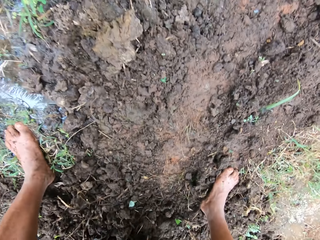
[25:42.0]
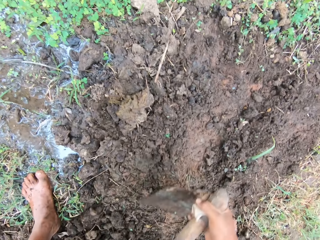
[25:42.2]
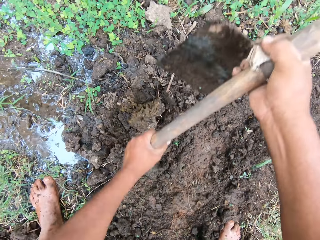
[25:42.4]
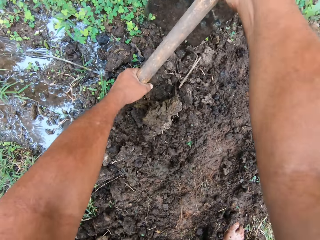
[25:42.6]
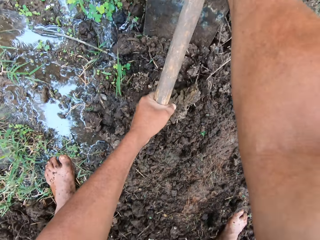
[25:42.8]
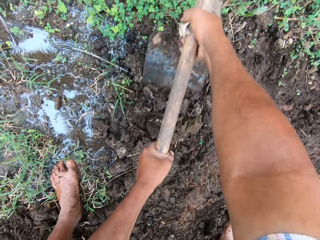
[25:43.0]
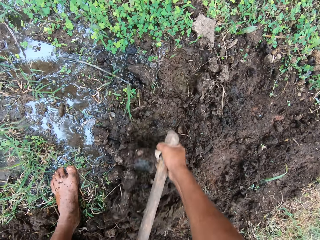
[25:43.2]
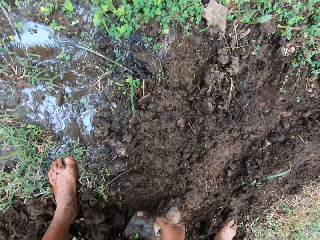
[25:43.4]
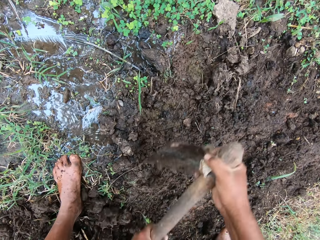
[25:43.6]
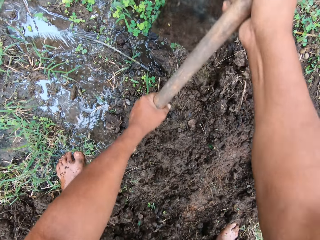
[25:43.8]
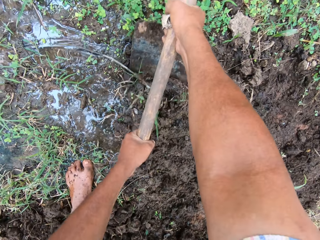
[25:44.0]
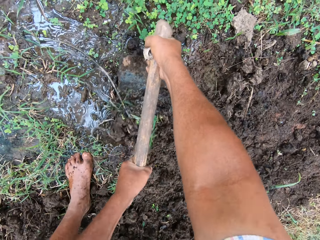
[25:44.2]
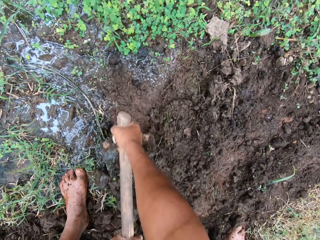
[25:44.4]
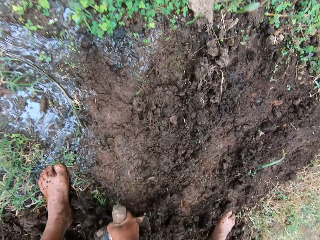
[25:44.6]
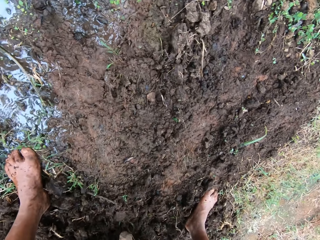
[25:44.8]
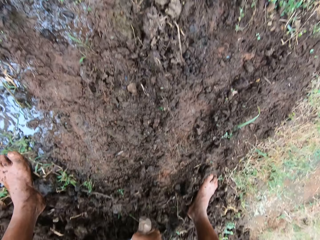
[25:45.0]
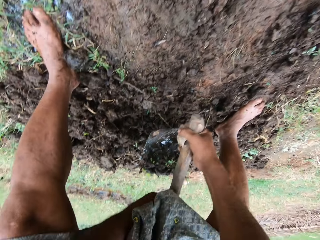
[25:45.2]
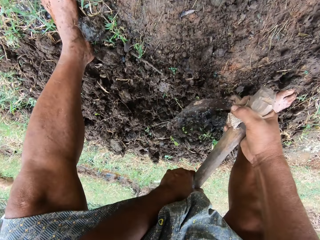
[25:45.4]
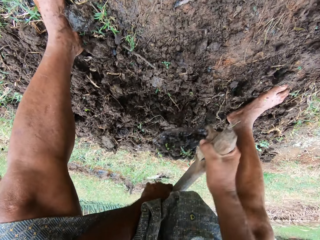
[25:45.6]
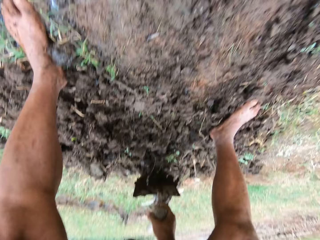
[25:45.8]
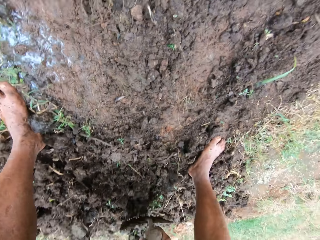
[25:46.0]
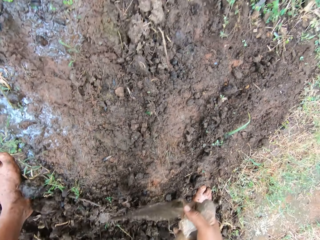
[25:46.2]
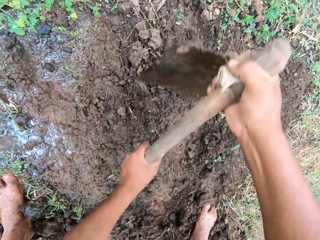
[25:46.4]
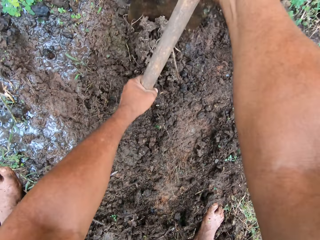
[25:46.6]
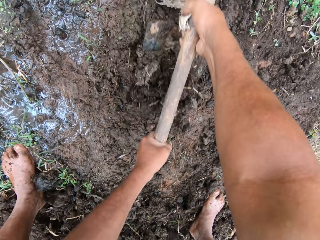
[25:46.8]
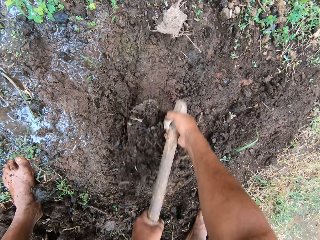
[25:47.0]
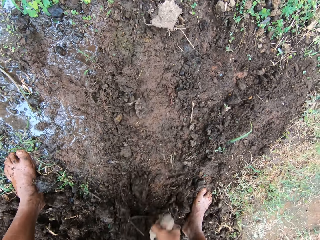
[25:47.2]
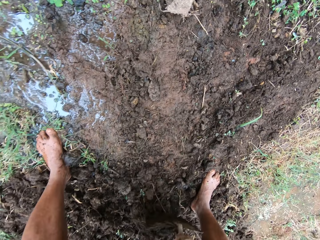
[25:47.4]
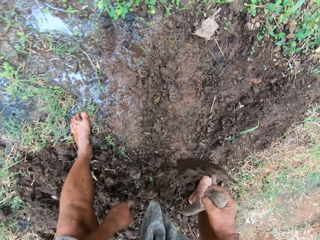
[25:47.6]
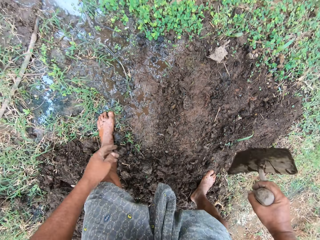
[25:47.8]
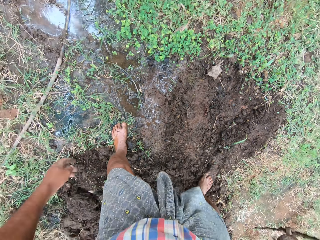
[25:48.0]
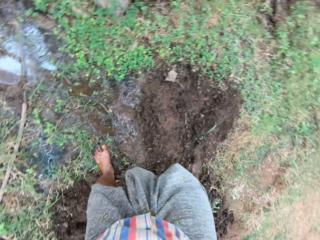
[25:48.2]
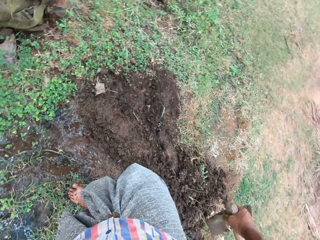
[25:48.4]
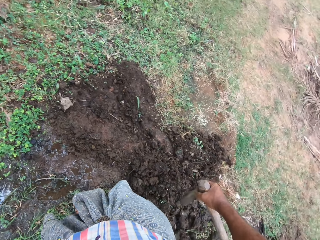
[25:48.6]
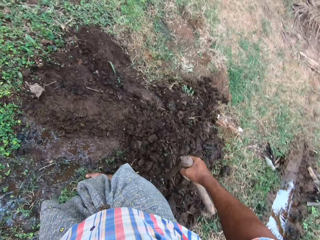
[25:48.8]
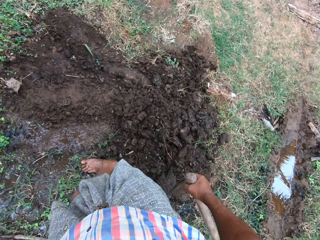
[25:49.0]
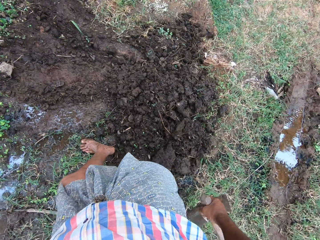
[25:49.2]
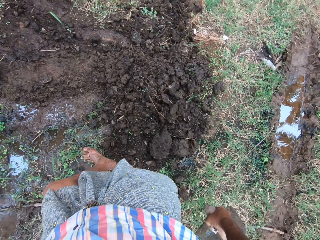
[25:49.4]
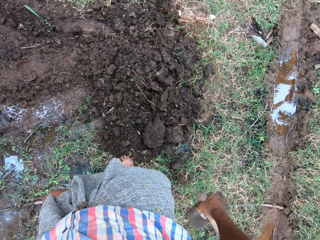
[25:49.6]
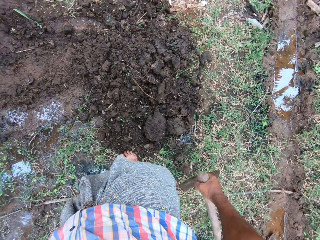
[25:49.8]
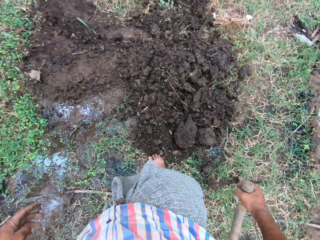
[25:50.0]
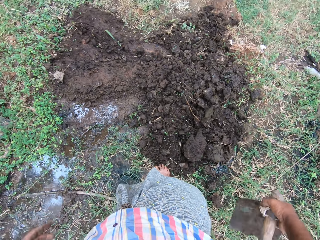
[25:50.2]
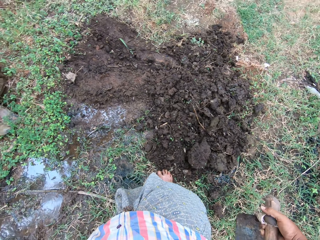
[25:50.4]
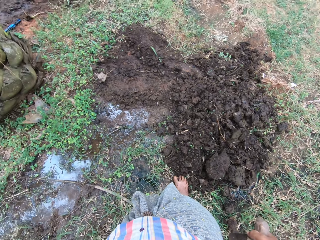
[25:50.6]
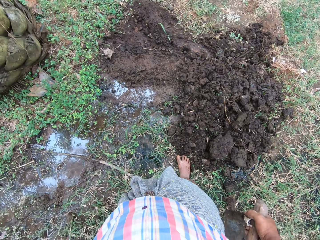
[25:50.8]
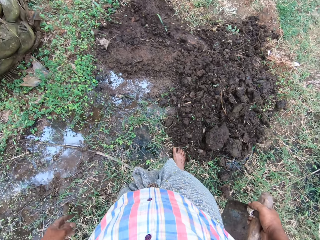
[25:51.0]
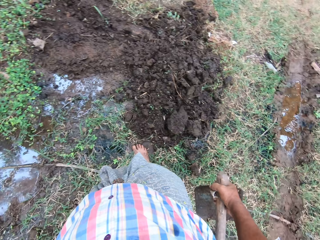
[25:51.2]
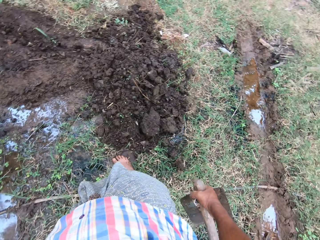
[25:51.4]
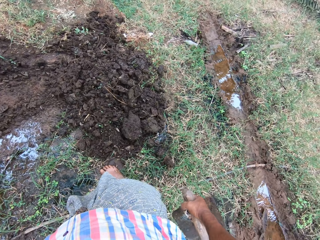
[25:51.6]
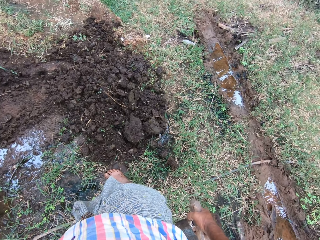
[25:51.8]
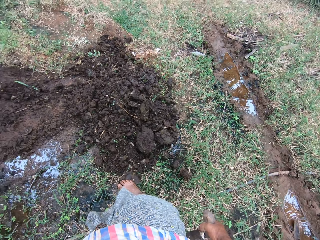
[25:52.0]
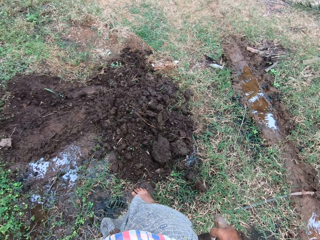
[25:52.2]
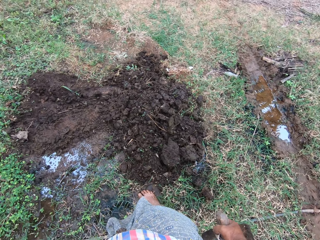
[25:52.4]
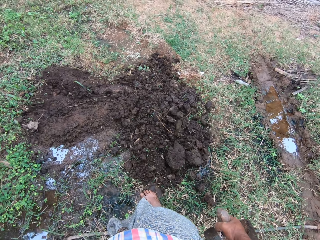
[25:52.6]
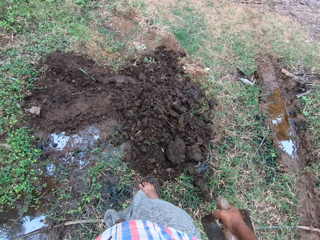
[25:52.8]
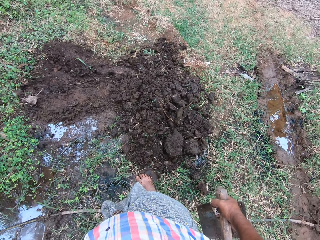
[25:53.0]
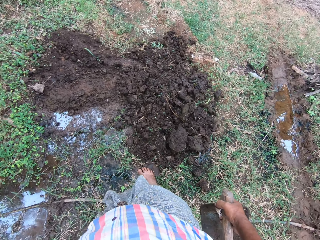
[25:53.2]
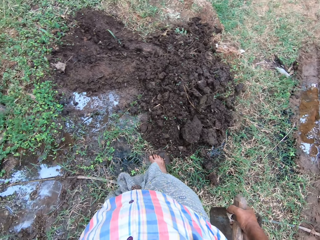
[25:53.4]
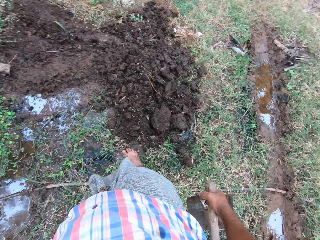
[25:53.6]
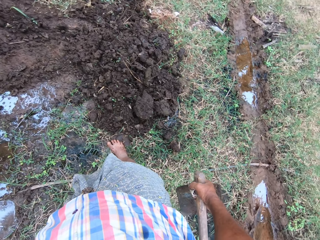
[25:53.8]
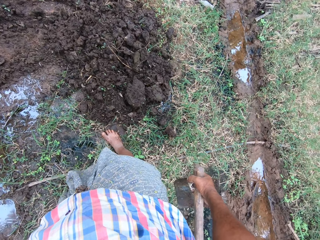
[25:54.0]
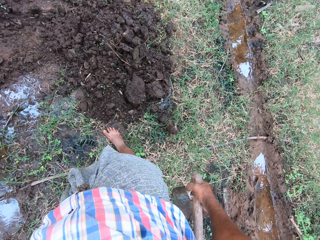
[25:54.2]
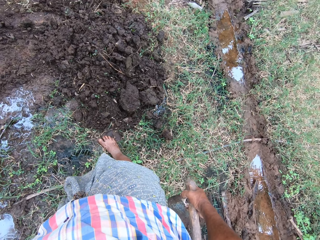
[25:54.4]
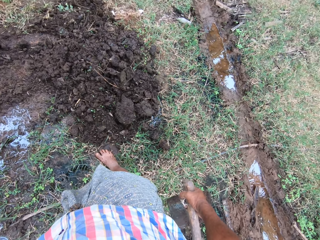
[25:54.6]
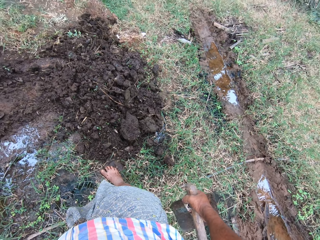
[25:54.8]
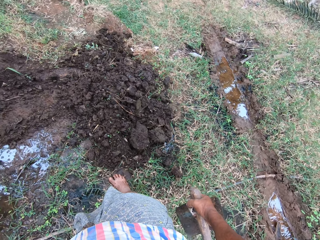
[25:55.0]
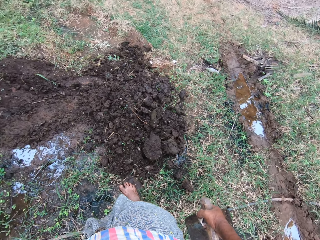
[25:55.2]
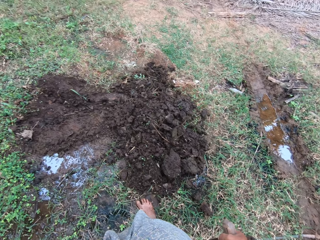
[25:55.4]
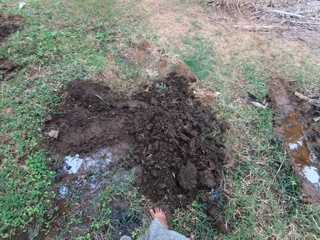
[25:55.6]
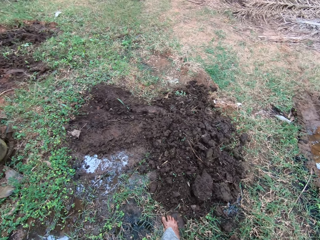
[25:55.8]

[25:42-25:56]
The camera wearer digs on the composite. He steps back a bit. He holds a jembe with his right hand.

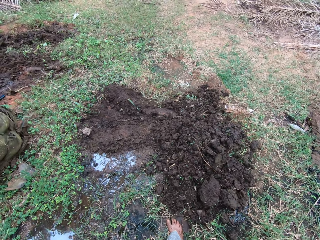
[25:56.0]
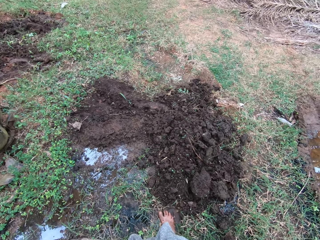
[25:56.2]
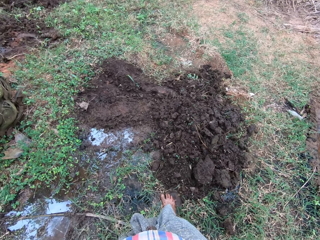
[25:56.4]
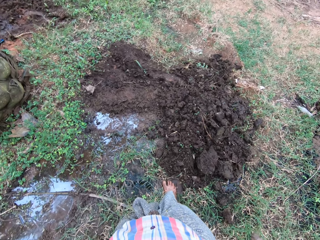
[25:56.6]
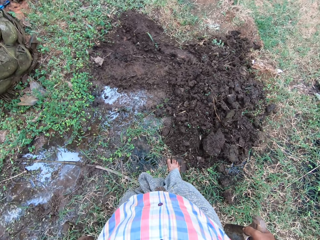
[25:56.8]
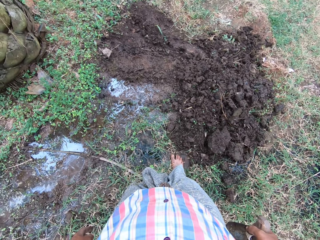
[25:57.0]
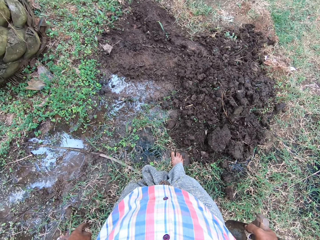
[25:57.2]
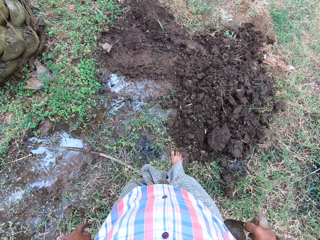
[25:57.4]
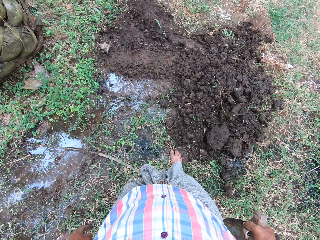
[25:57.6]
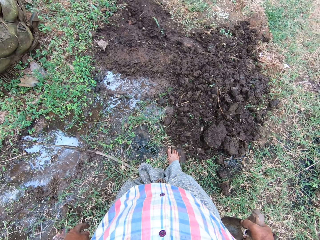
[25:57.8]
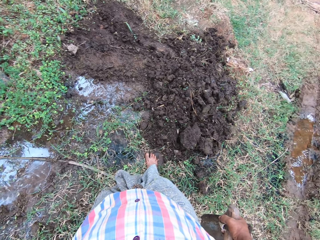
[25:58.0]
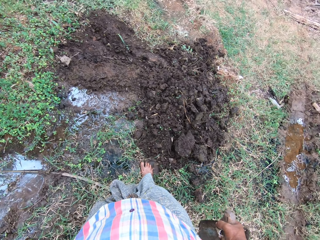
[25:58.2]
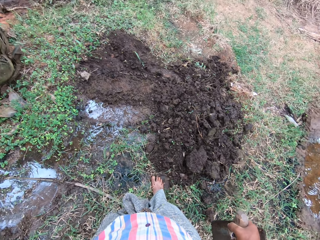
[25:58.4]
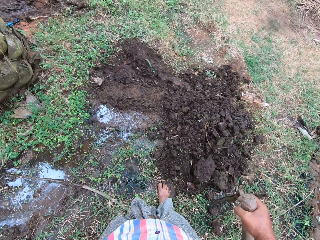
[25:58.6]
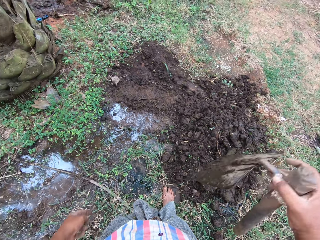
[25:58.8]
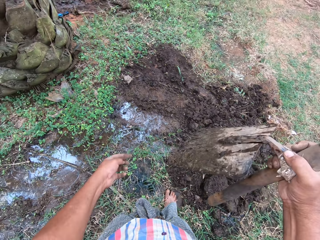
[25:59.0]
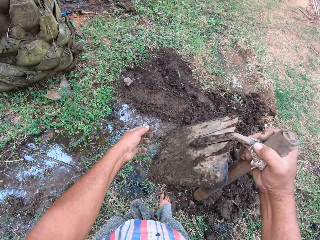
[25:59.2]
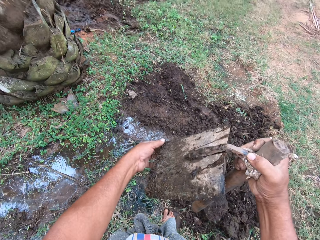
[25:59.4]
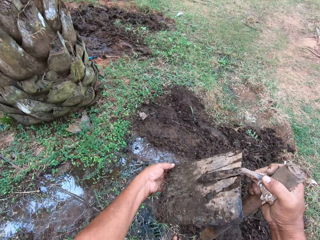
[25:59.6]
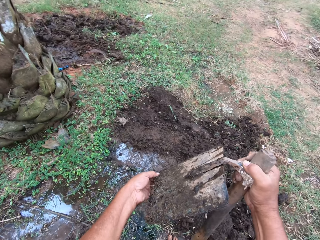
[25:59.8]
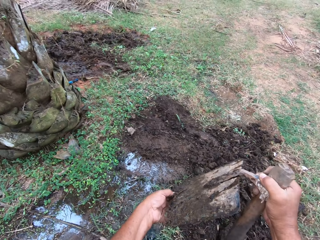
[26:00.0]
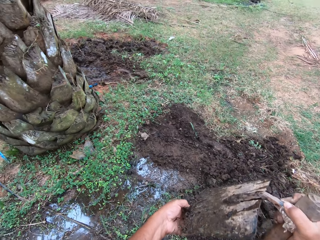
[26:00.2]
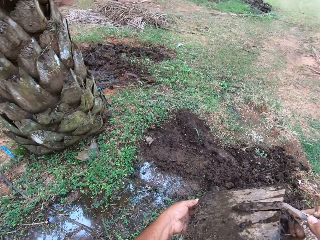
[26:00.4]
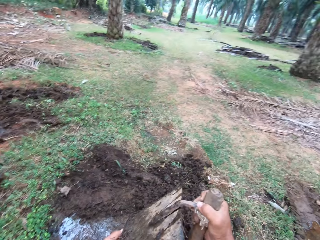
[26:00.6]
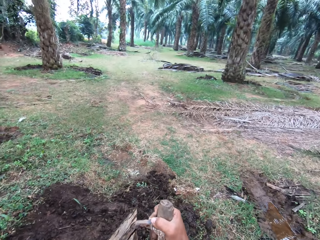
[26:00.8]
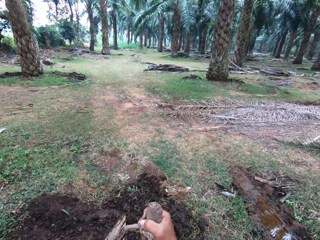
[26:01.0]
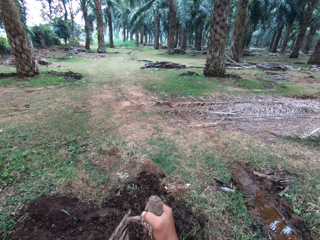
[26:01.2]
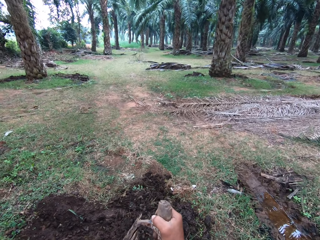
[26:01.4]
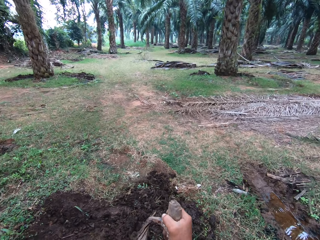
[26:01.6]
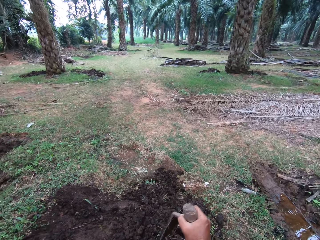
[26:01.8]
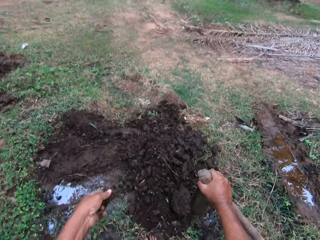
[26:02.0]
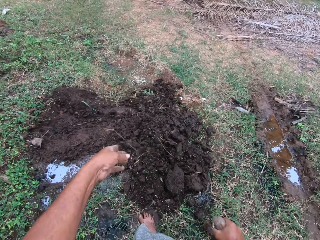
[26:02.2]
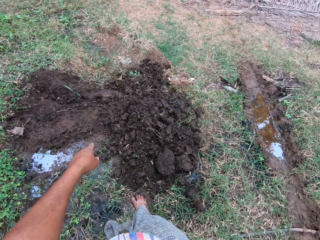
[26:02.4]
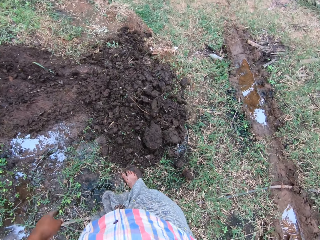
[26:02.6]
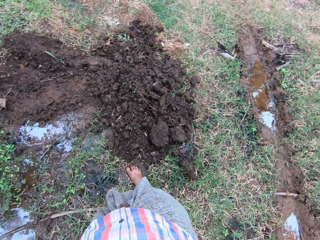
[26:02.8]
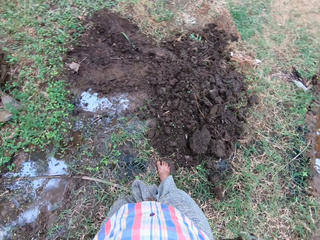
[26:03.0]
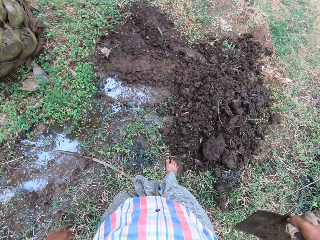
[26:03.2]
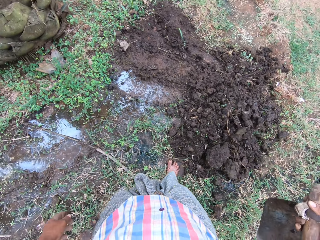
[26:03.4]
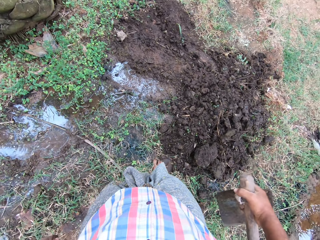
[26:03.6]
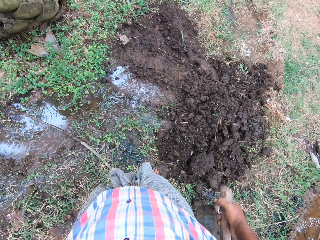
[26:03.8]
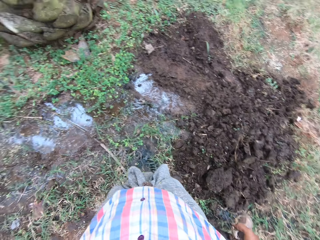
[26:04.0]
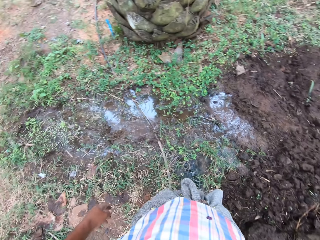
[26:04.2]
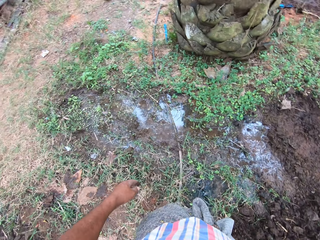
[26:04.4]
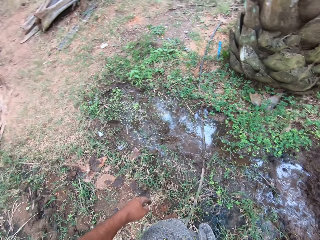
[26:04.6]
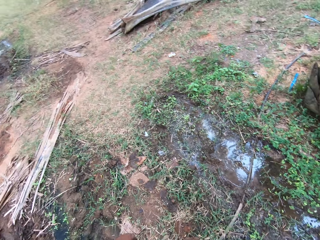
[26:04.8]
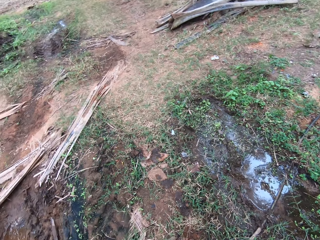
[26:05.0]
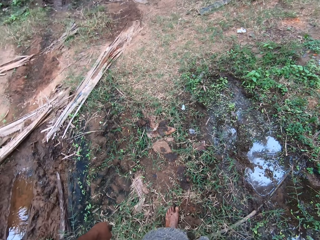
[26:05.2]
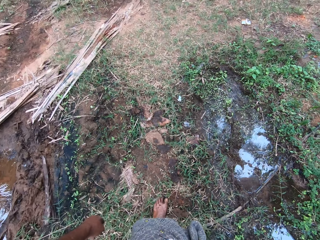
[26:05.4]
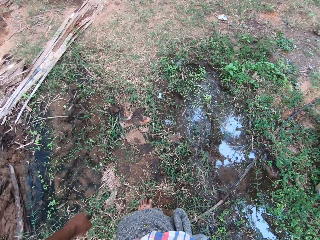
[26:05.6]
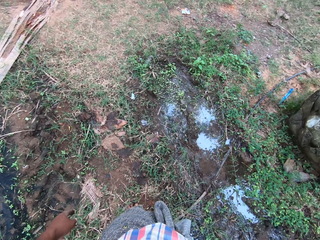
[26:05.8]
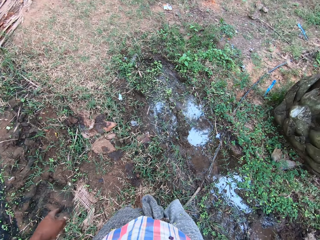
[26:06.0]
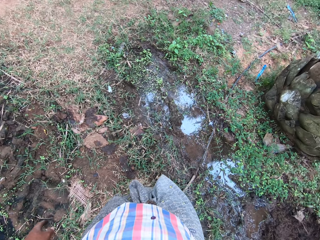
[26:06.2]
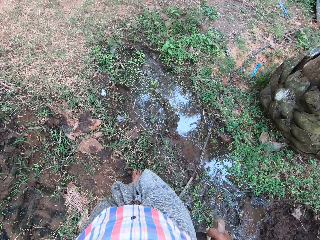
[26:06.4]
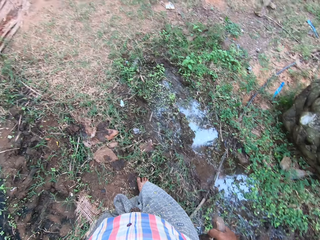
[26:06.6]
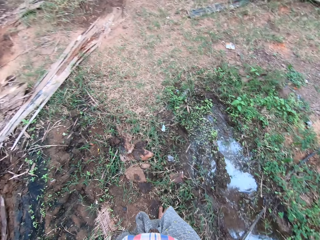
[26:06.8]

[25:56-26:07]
The camera wearer removes soil from the blade of the hoe. They drop the soil on the ground.
